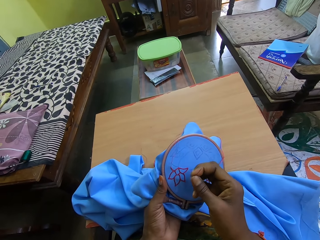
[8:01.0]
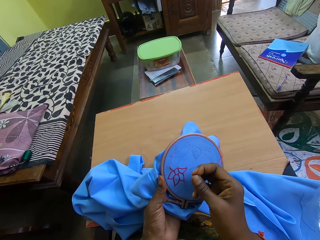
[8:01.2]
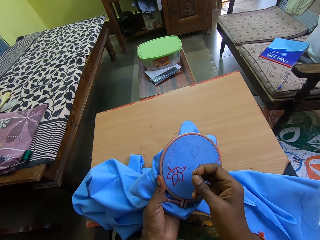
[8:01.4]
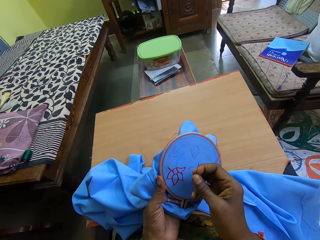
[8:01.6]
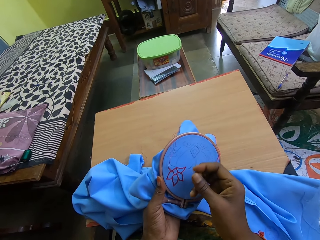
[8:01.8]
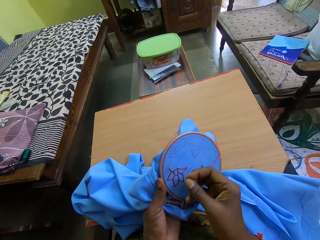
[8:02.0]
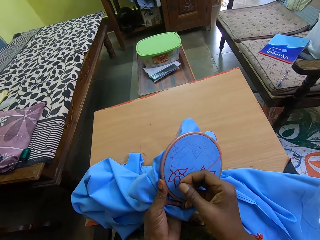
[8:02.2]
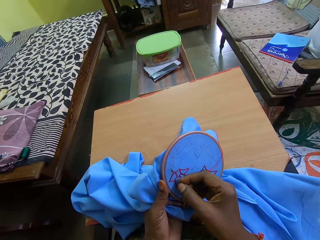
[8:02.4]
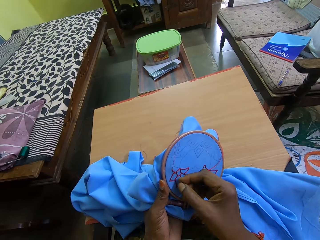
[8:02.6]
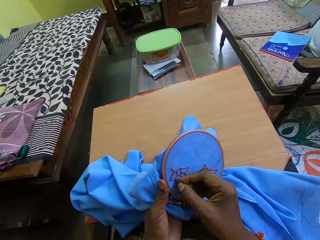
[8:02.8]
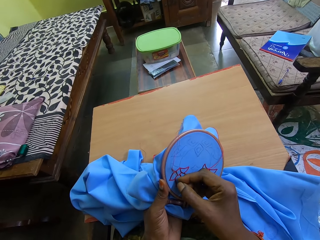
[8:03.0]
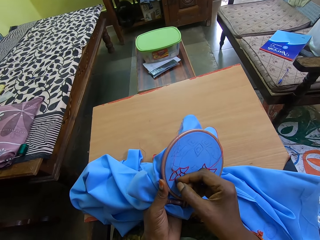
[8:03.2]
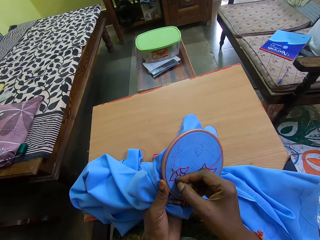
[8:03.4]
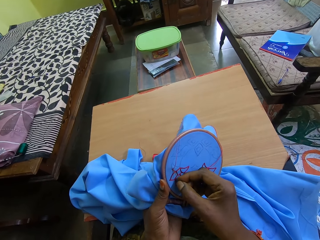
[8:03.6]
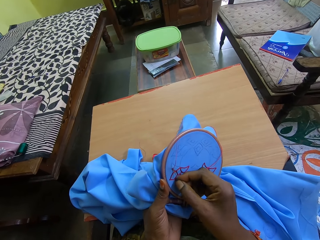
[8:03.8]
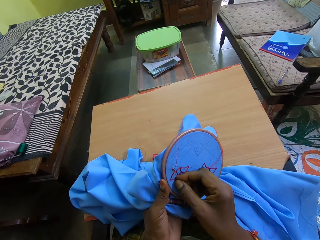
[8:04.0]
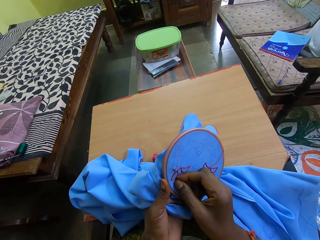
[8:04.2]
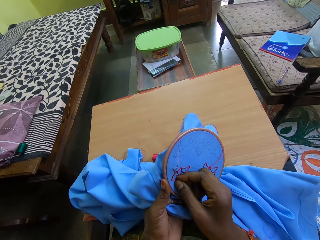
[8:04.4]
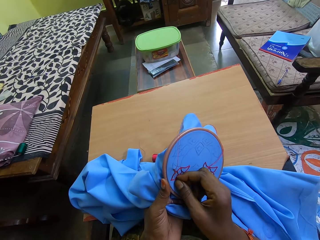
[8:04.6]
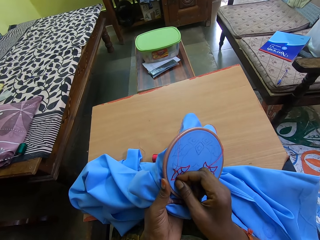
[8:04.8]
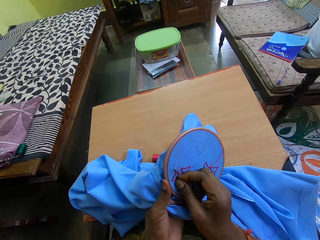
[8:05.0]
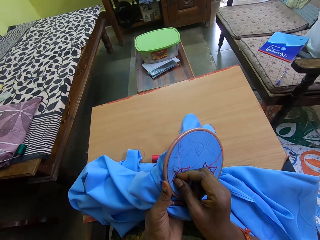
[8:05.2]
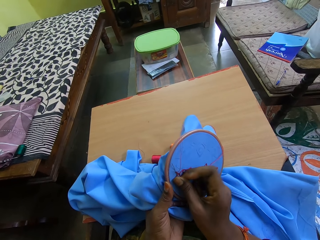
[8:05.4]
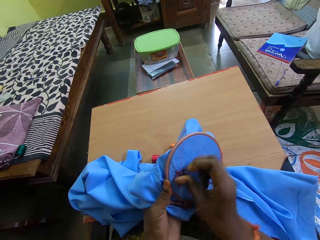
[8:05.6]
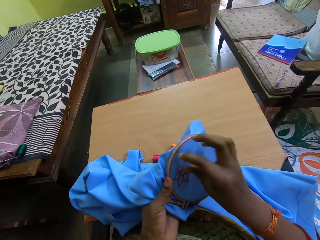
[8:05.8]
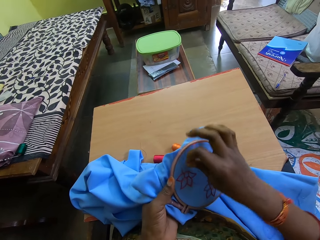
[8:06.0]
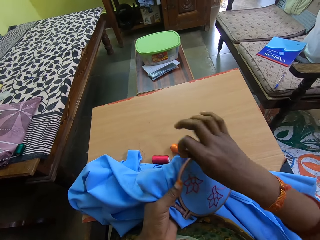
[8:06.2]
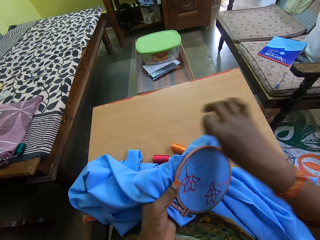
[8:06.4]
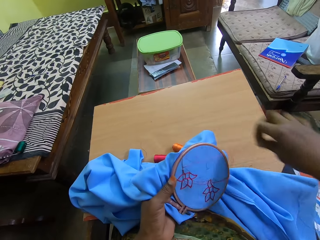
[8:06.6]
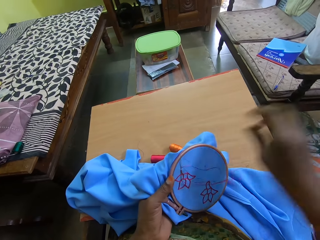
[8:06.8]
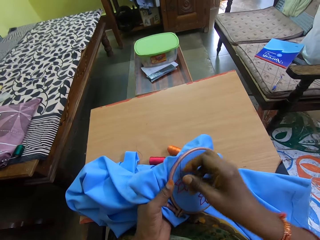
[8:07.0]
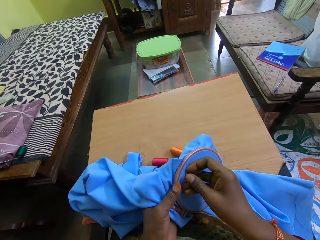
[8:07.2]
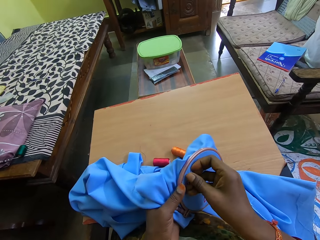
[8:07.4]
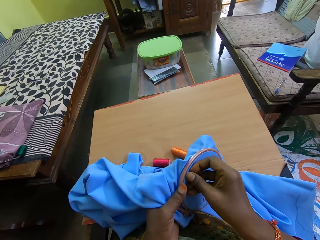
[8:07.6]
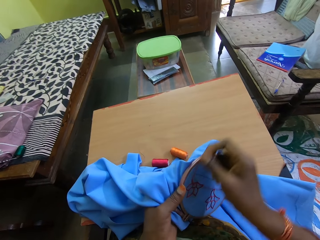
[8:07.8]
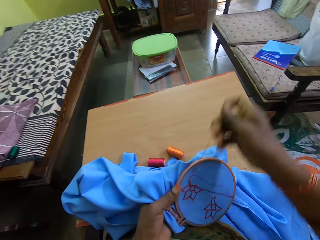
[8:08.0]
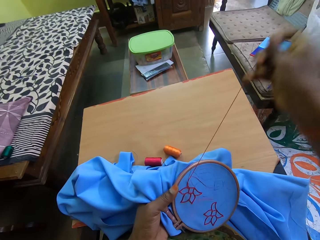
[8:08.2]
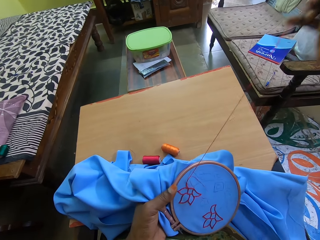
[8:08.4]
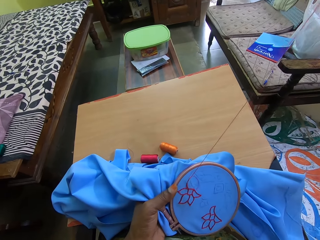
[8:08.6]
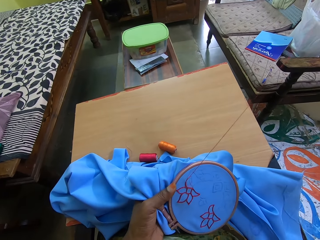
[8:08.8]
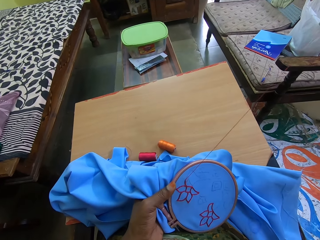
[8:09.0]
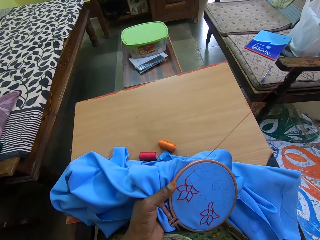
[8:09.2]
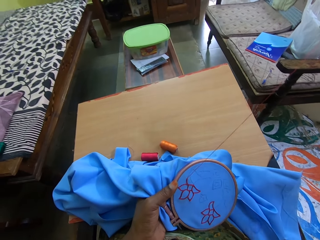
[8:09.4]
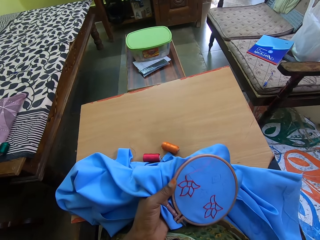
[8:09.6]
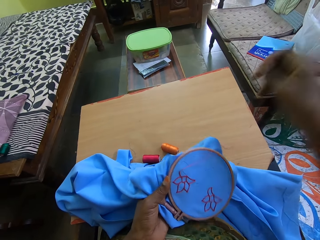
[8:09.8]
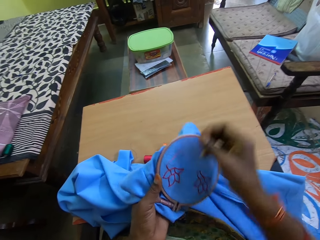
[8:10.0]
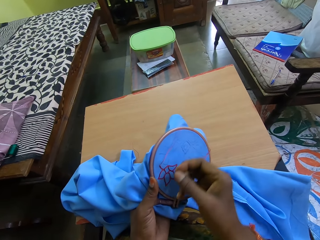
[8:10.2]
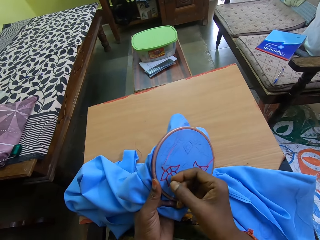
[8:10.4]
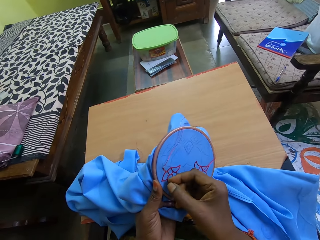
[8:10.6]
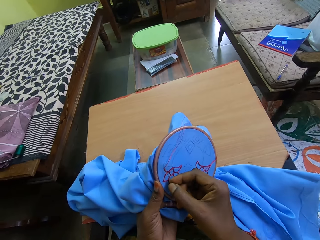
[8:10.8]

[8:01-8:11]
The camera wearer sews the seat cloth. They lift up the hand. They pull the needle.

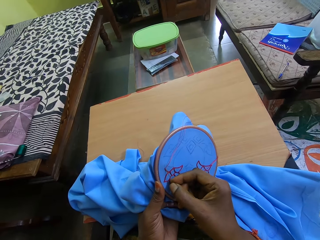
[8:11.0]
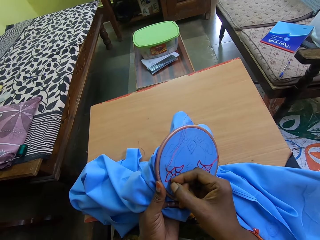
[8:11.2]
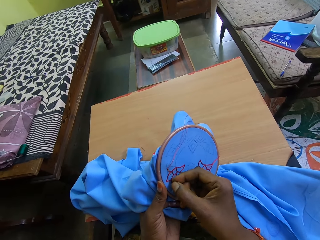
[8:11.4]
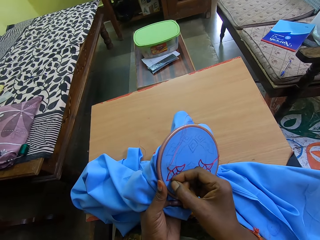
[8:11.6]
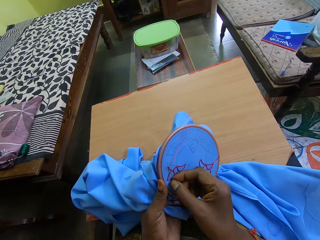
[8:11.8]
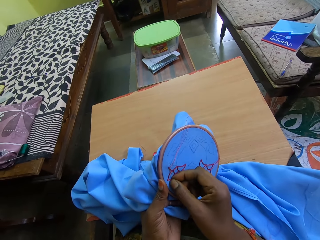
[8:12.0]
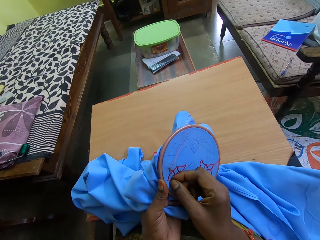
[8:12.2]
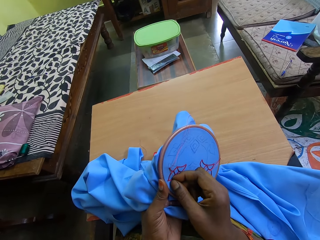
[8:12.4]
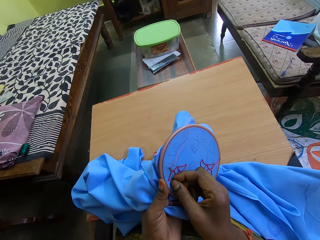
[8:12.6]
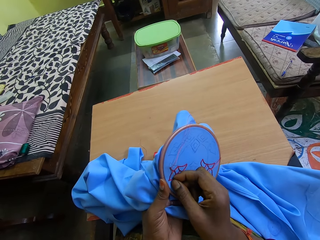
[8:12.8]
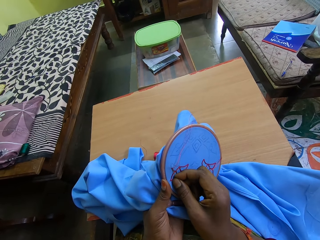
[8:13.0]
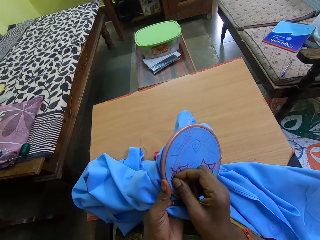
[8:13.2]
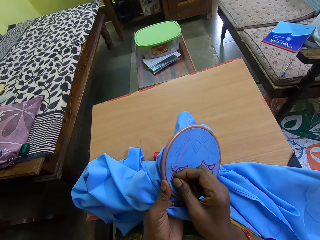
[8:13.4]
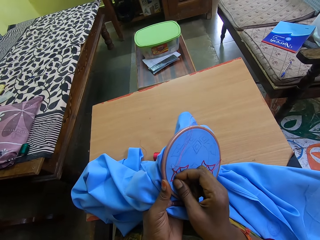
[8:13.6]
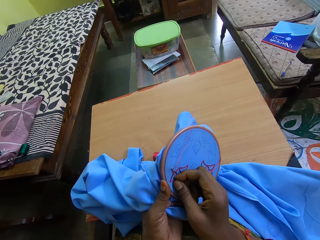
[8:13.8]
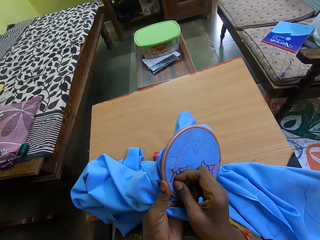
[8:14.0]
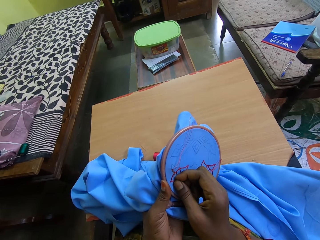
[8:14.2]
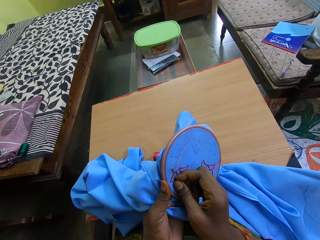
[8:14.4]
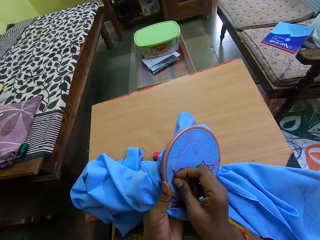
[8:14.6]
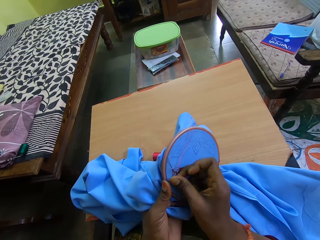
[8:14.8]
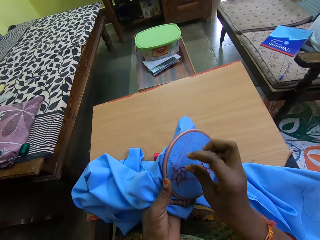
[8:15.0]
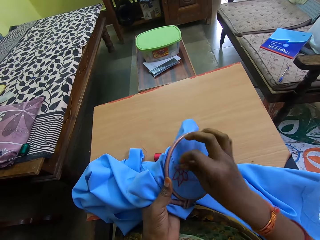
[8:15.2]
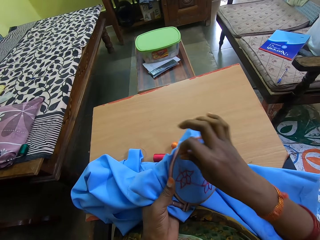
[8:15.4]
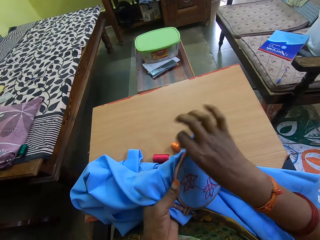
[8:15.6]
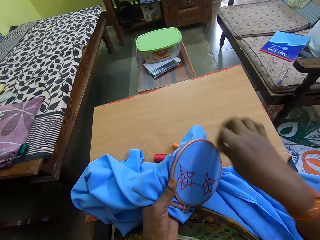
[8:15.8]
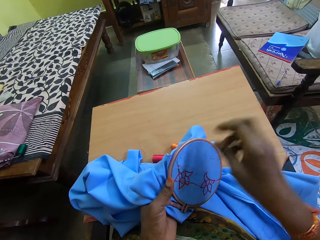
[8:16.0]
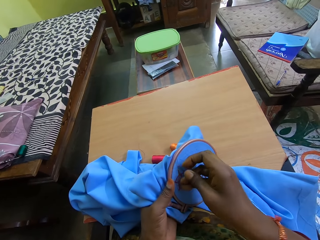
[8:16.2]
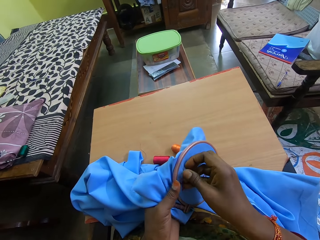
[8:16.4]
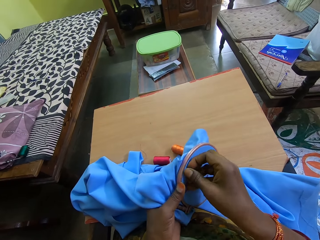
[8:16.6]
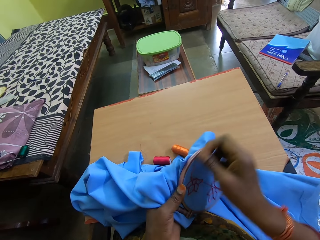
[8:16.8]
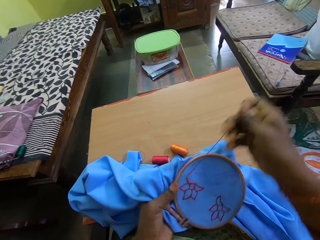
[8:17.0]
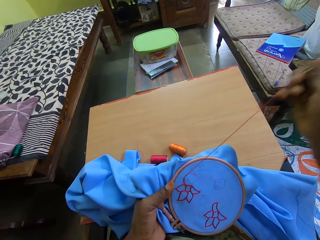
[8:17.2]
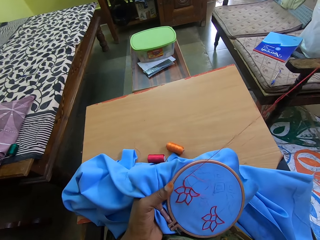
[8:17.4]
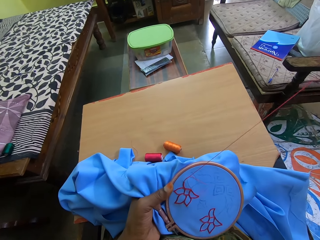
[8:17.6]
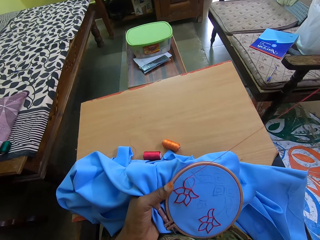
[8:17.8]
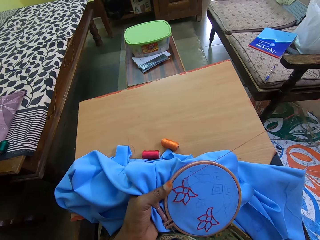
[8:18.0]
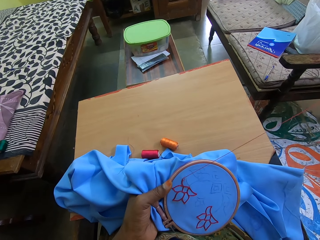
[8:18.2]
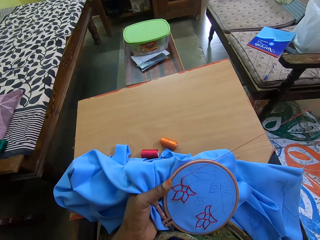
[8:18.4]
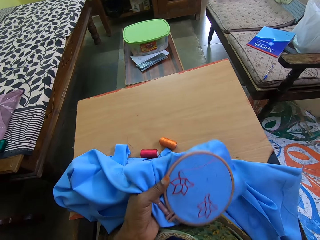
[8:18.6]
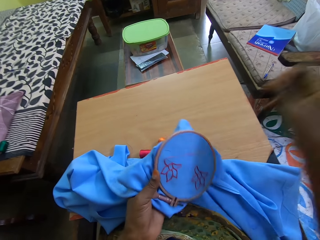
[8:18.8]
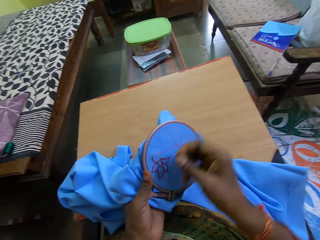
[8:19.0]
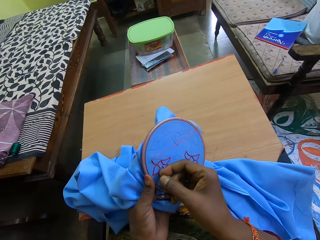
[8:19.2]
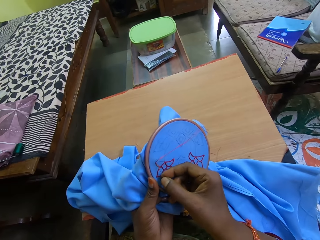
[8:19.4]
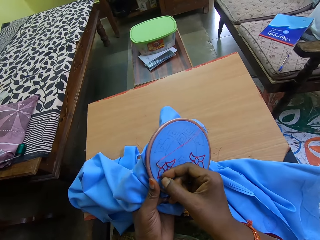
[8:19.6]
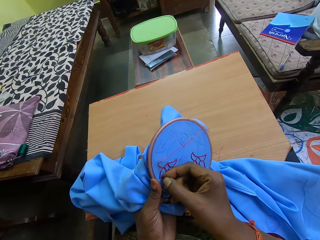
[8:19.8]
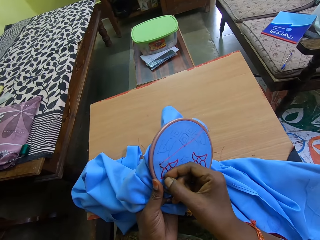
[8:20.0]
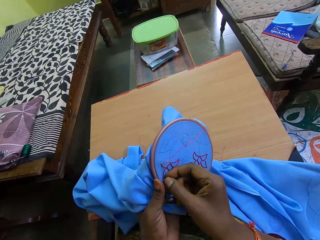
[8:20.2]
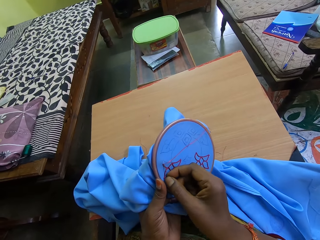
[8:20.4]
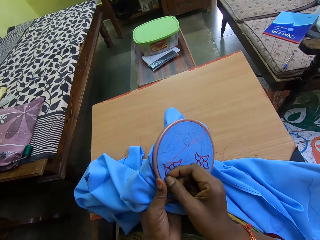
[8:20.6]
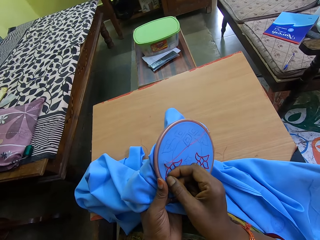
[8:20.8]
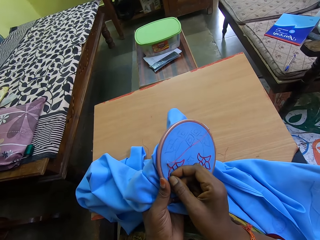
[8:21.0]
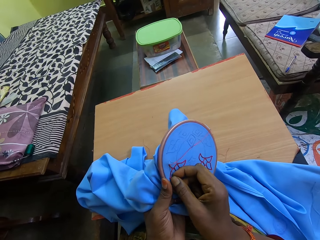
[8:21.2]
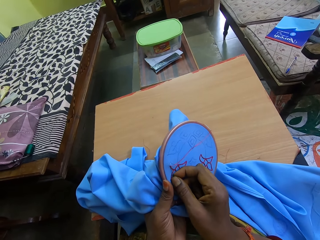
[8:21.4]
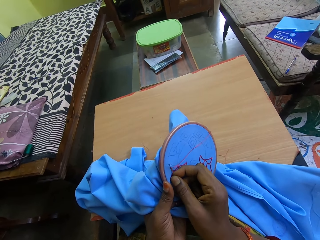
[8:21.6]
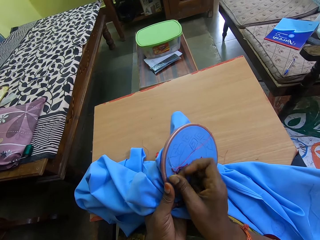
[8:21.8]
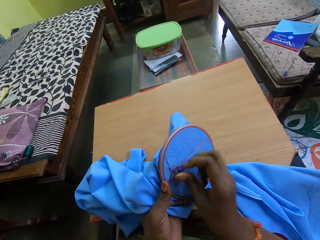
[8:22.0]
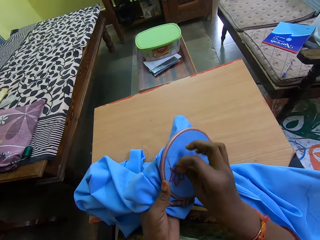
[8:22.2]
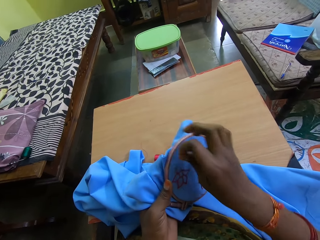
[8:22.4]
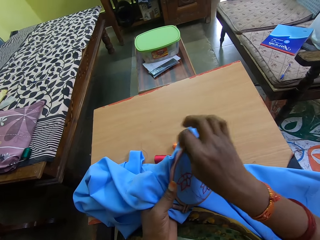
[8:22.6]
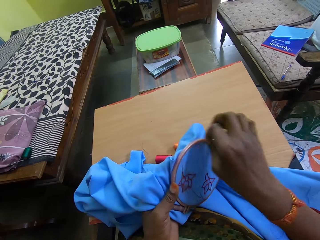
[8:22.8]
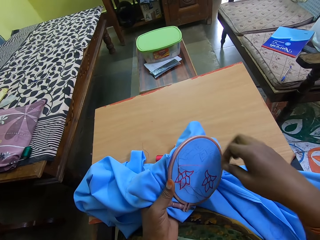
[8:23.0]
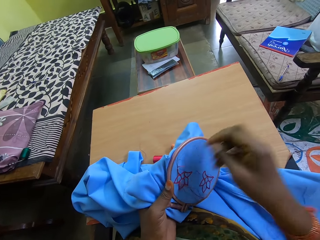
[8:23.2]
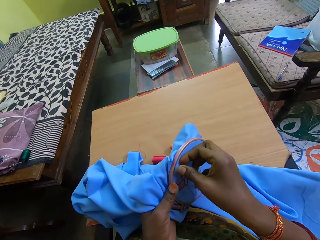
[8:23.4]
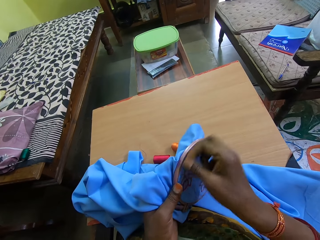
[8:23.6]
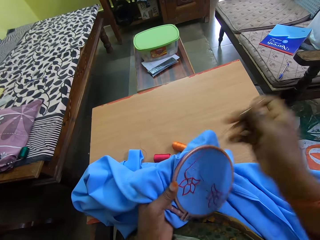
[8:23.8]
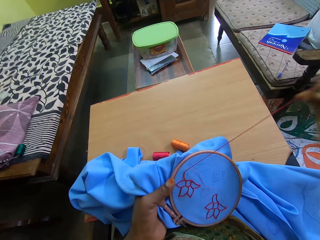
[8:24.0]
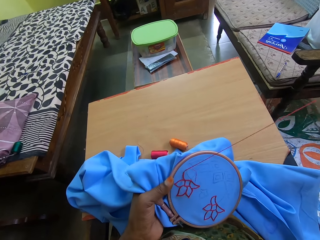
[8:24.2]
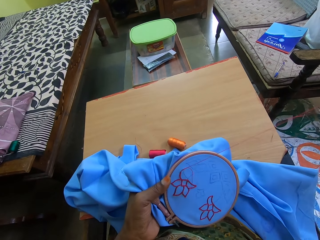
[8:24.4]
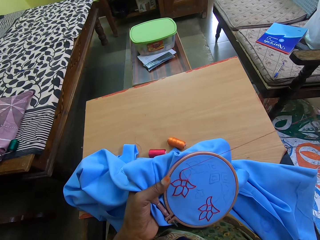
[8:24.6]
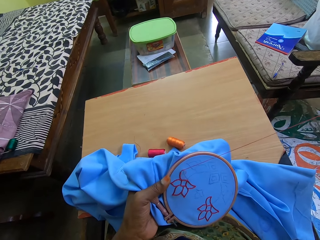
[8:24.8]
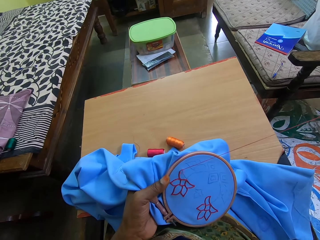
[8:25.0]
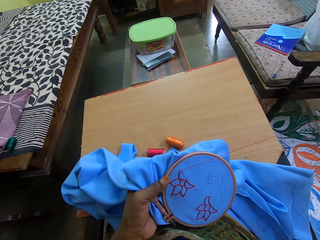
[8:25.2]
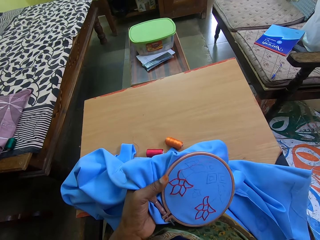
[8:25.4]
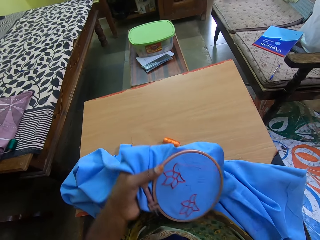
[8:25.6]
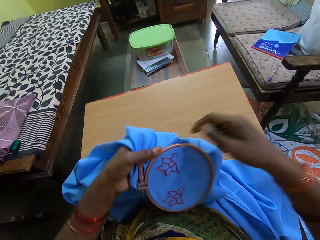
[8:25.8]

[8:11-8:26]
The camera wearer sews the seat cloth. They lift up the hand. They pull the needle. They sew the seat cloth. They lift up the hand. They pull the needle.
